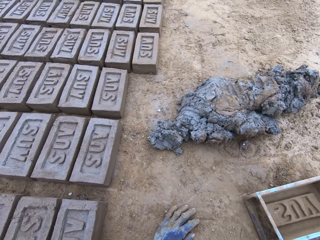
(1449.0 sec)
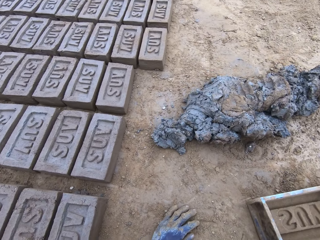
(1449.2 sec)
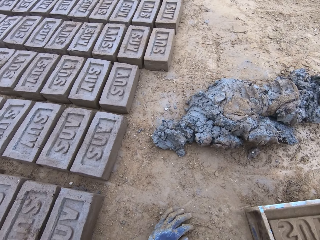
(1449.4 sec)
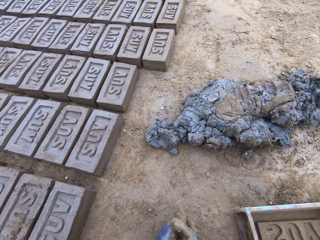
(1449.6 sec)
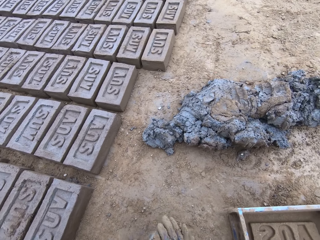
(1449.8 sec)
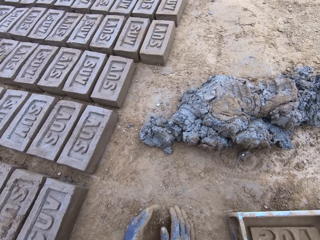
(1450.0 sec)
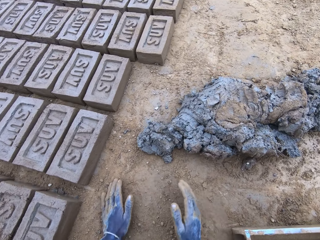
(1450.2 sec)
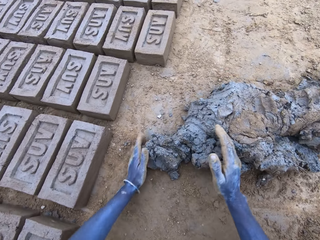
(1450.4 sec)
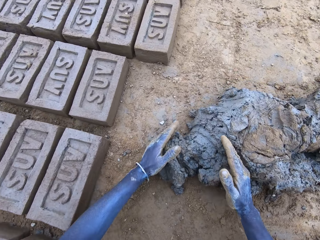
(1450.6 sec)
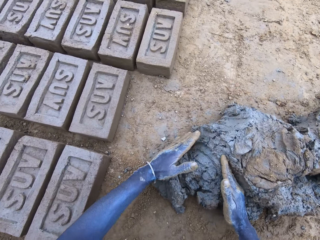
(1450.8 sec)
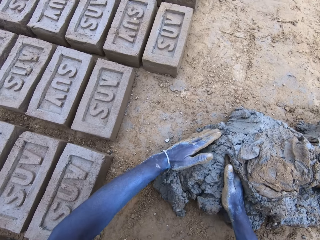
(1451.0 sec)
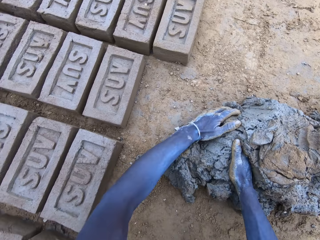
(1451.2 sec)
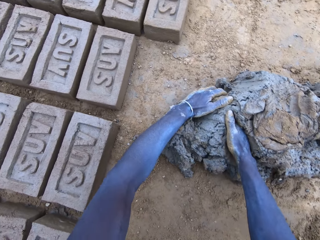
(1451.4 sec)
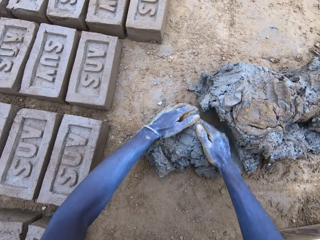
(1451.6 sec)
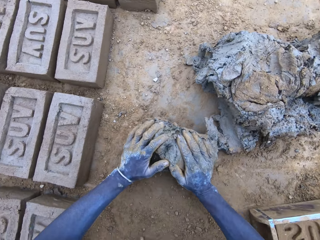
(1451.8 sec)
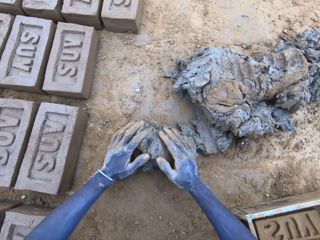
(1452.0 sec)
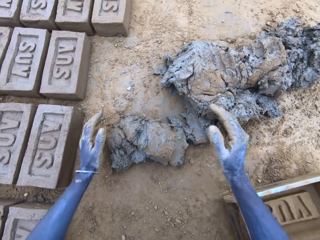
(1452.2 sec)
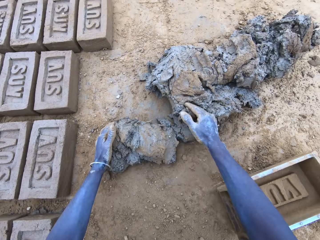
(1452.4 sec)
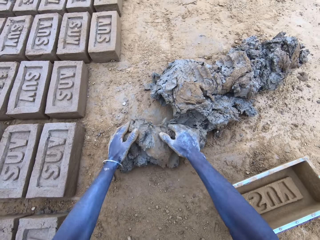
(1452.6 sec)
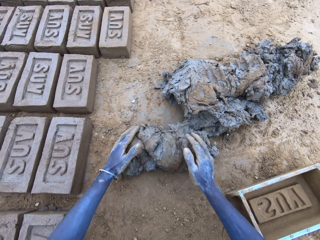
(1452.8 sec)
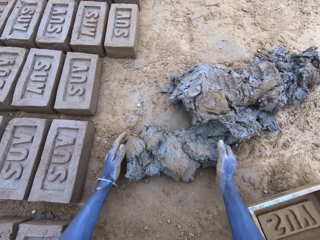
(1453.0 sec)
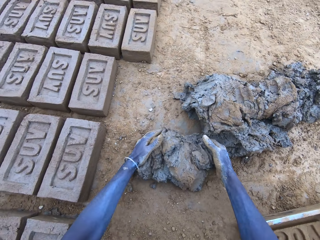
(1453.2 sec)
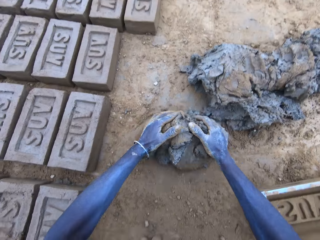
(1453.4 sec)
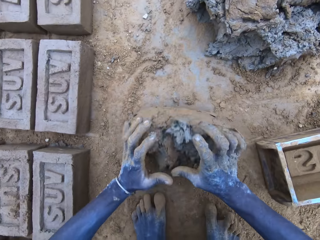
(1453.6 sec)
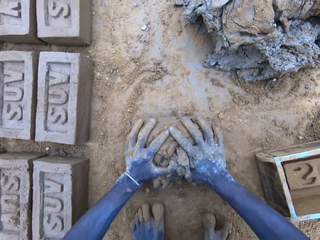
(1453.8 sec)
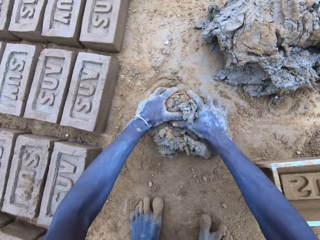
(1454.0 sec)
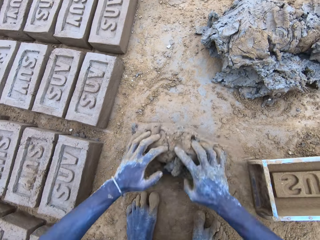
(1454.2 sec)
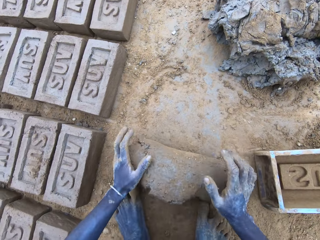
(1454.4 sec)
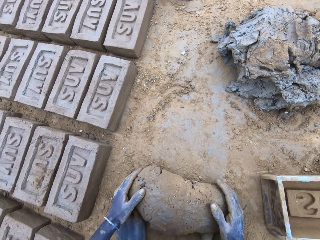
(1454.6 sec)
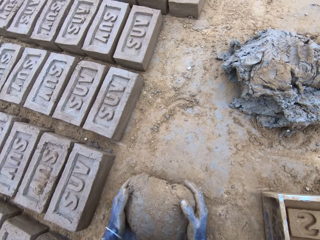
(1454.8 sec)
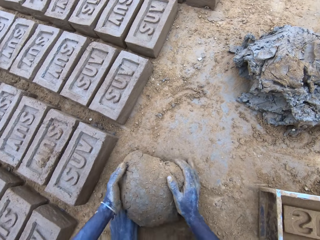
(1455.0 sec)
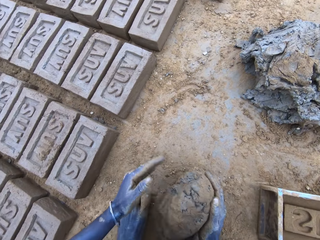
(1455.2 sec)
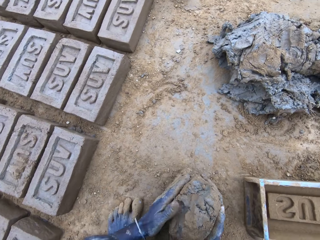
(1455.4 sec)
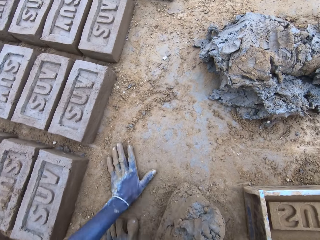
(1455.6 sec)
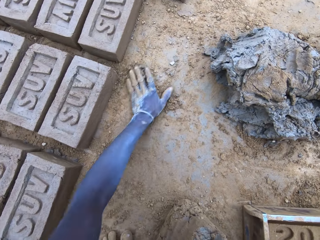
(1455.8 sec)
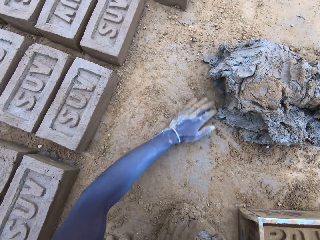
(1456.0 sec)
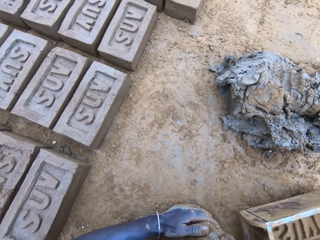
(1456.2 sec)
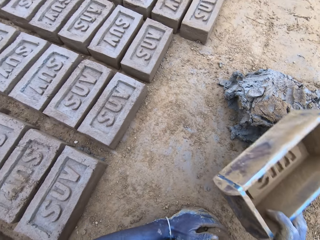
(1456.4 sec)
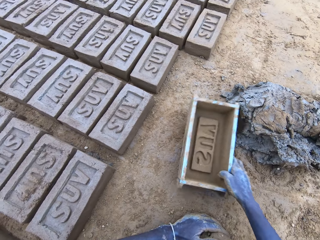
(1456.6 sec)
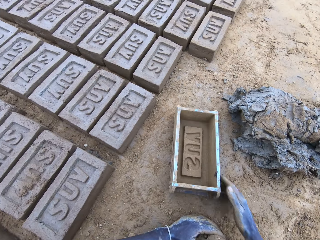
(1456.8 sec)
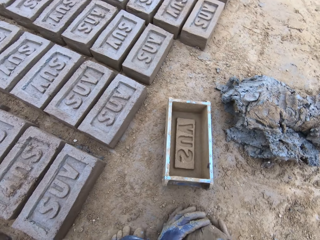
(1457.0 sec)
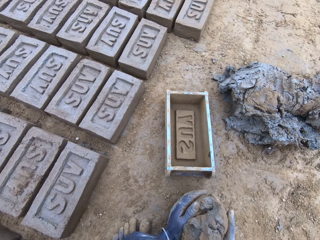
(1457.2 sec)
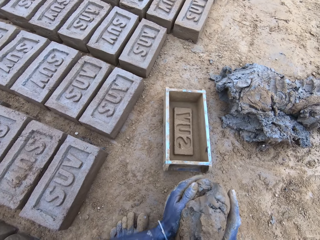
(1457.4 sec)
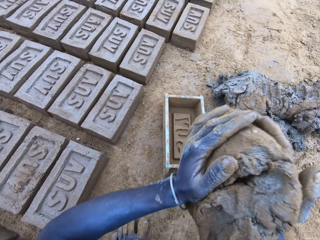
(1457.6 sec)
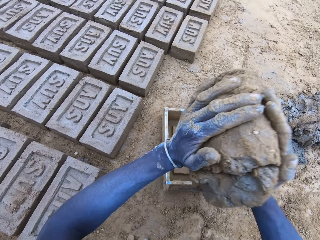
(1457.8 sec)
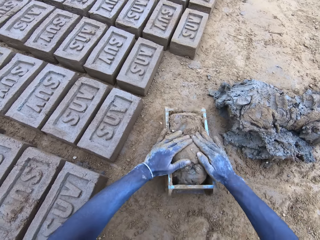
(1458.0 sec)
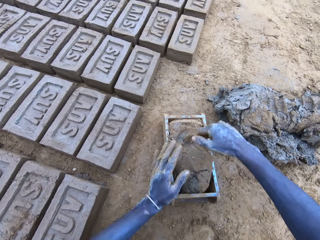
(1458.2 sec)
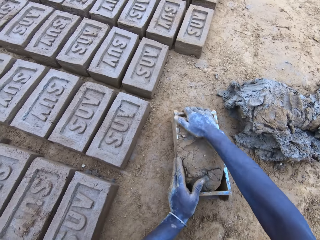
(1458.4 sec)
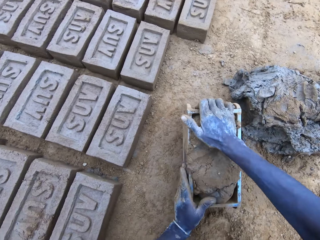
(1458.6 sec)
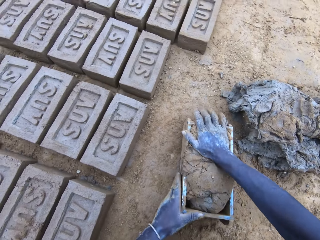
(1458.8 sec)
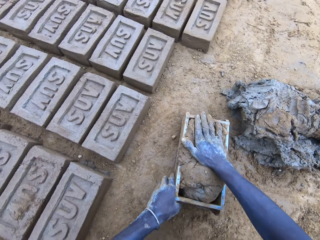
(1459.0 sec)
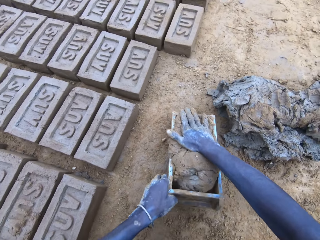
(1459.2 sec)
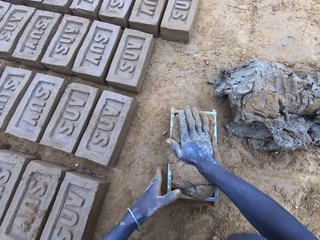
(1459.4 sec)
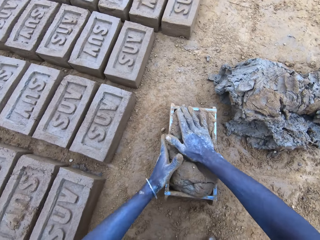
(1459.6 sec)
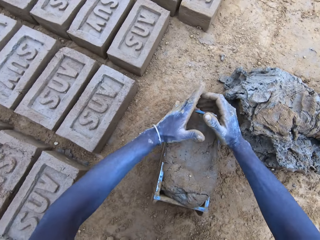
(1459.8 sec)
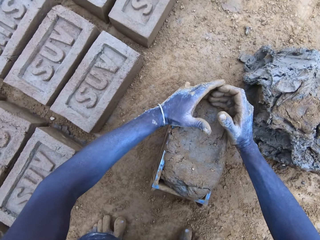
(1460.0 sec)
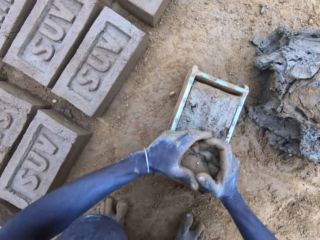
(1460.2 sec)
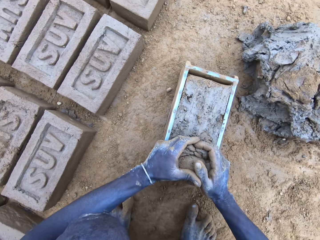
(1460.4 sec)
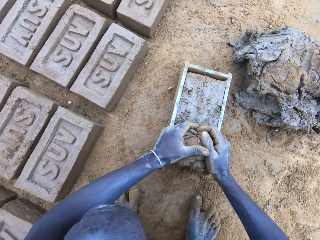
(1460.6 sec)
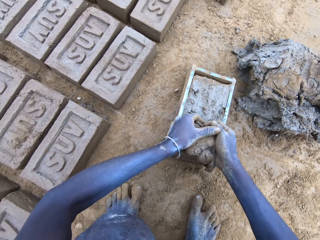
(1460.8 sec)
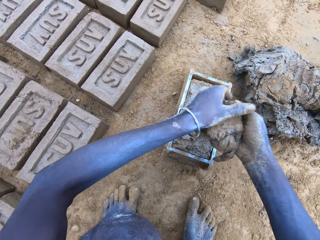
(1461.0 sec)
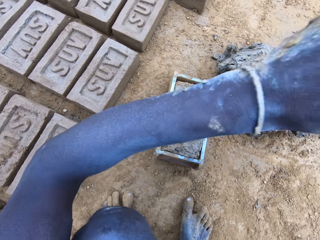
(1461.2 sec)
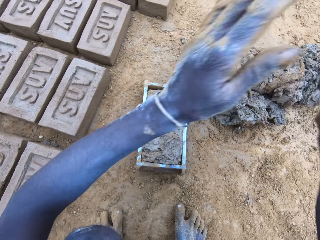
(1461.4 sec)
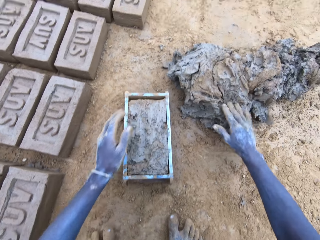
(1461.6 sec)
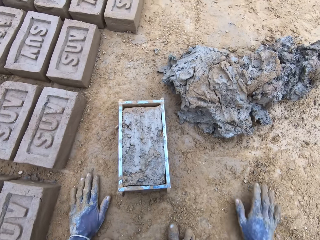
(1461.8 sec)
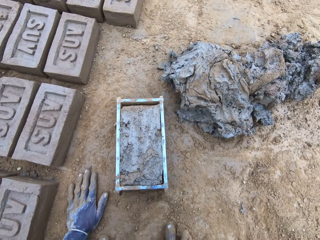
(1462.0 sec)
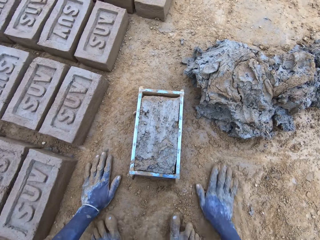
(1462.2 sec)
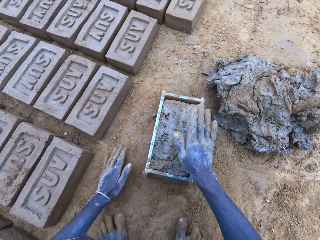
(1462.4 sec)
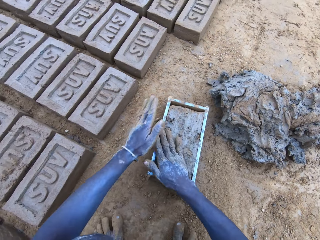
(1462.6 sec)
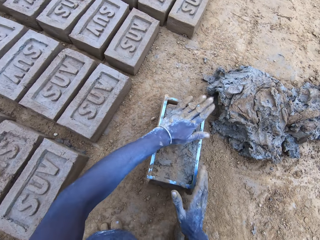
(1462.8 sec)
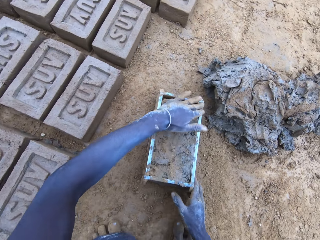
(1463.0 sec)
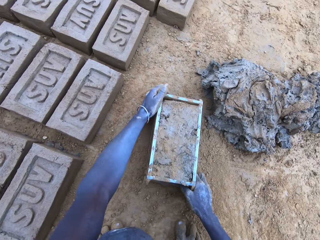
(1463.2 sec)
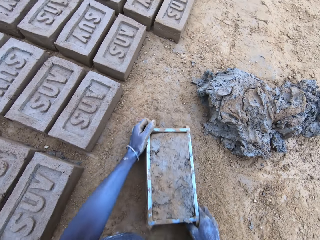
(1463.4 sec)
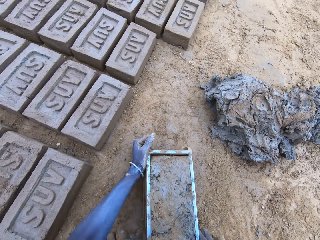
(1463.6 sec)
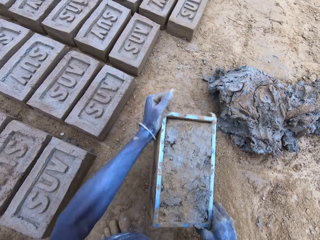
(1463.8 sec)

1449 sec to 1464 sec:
The camera wearer puts the brick mould on the ground. They scoop clay or mud using hands. They roll the clay on the ground. They put the mud in the brick mould. They scoop the excess mud on the brick mould. They throw the mud on the pile of mud.

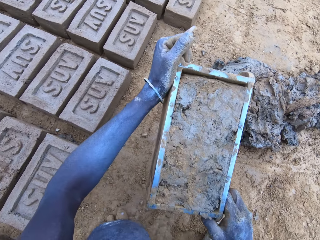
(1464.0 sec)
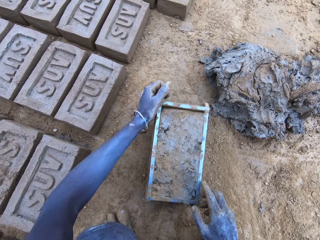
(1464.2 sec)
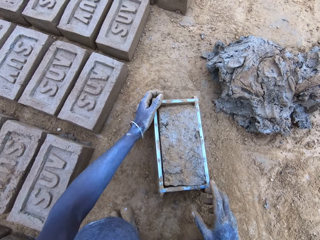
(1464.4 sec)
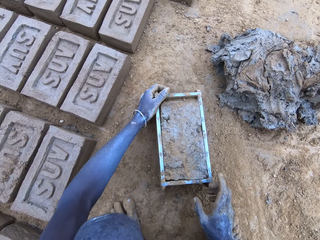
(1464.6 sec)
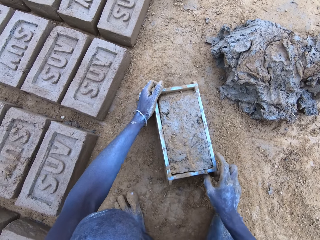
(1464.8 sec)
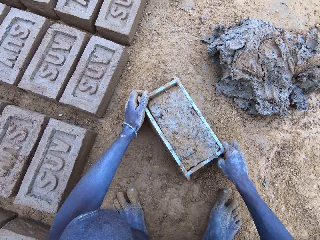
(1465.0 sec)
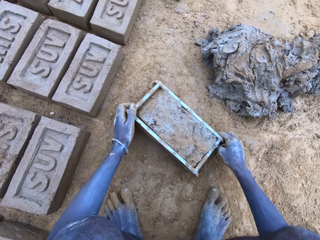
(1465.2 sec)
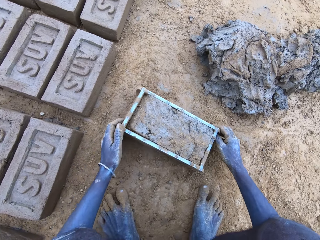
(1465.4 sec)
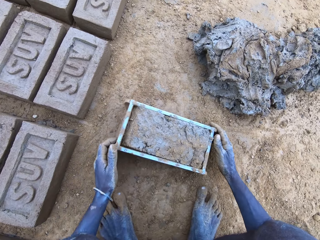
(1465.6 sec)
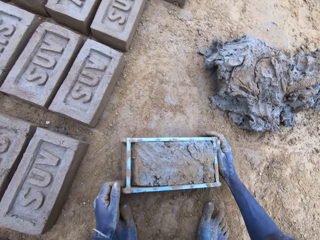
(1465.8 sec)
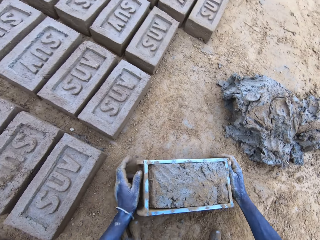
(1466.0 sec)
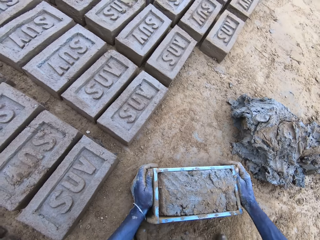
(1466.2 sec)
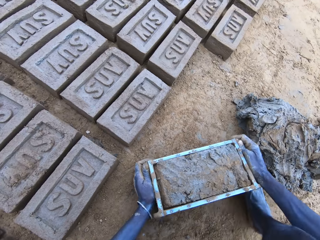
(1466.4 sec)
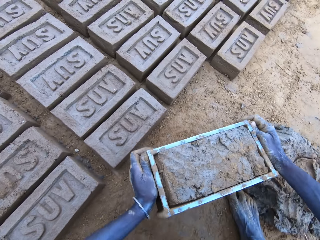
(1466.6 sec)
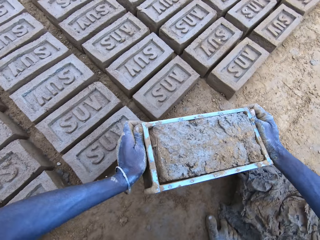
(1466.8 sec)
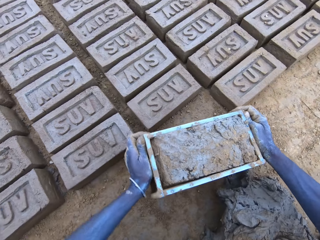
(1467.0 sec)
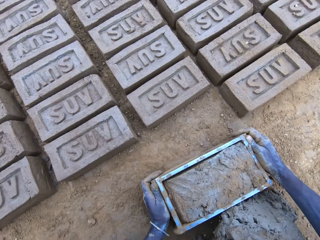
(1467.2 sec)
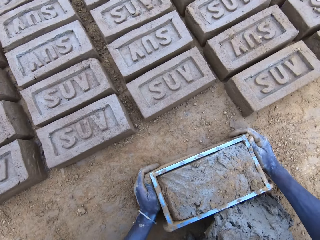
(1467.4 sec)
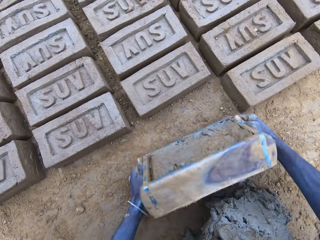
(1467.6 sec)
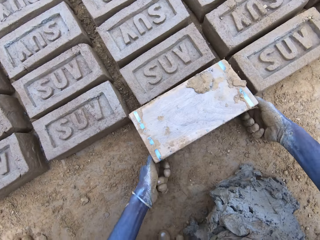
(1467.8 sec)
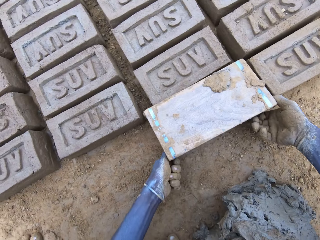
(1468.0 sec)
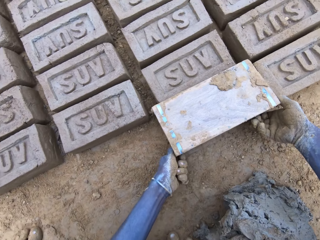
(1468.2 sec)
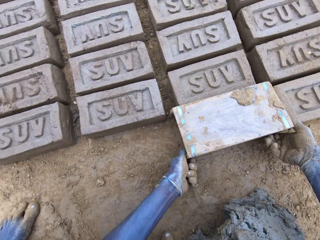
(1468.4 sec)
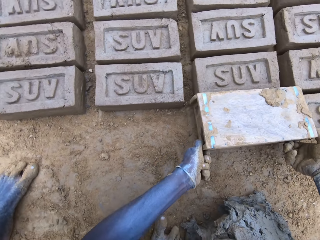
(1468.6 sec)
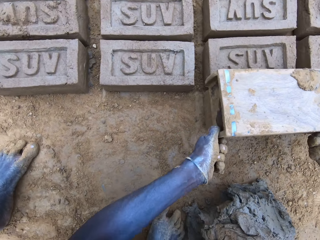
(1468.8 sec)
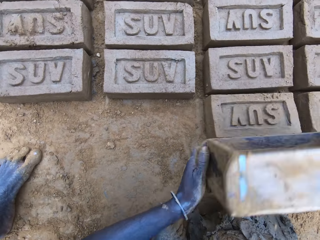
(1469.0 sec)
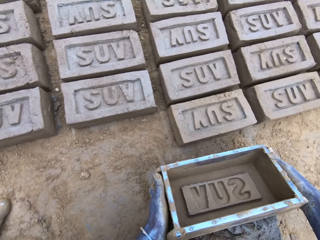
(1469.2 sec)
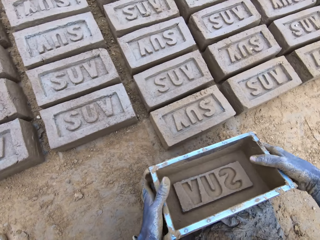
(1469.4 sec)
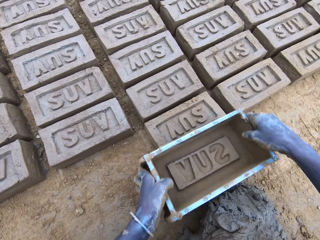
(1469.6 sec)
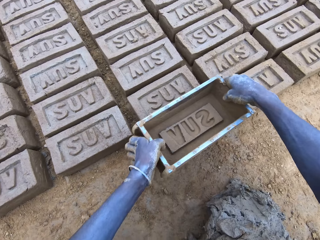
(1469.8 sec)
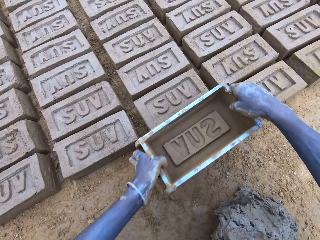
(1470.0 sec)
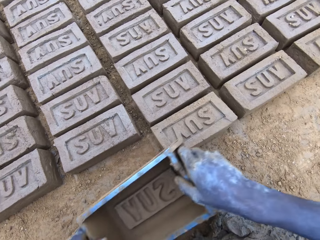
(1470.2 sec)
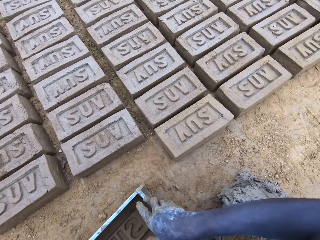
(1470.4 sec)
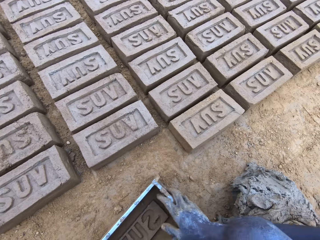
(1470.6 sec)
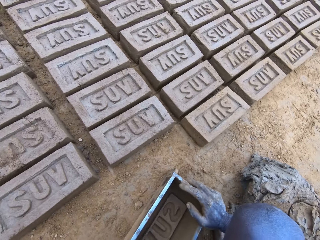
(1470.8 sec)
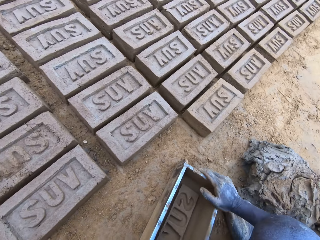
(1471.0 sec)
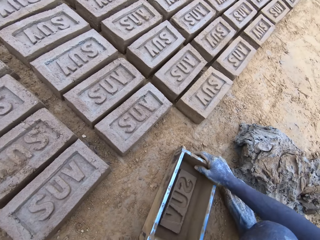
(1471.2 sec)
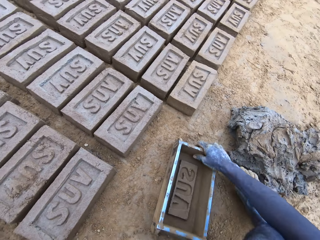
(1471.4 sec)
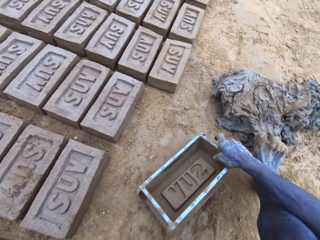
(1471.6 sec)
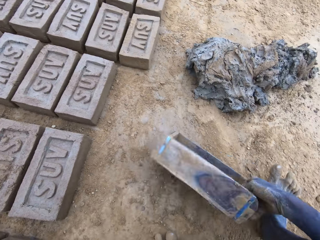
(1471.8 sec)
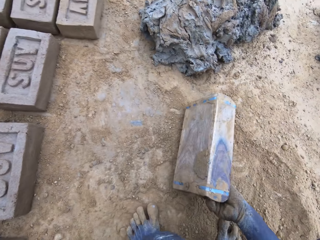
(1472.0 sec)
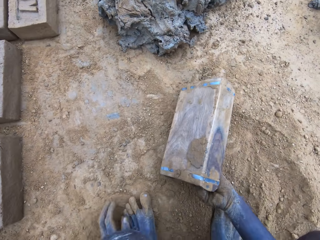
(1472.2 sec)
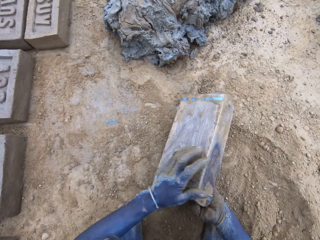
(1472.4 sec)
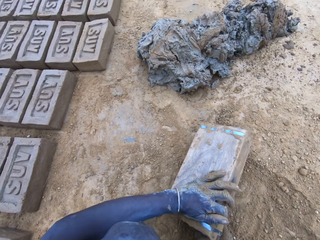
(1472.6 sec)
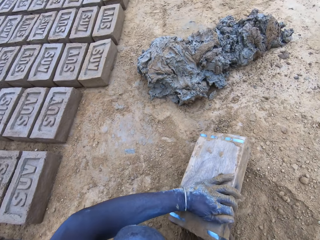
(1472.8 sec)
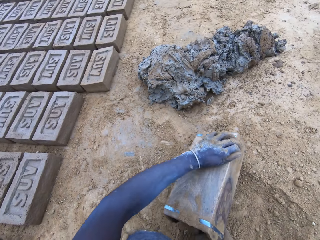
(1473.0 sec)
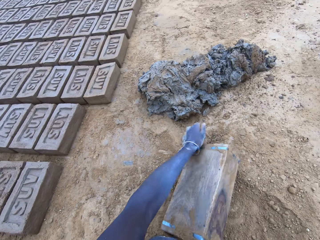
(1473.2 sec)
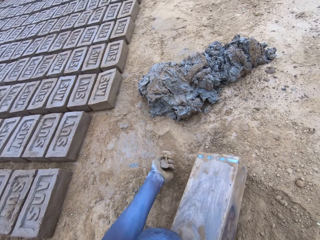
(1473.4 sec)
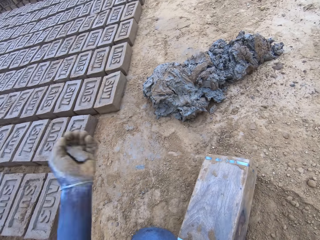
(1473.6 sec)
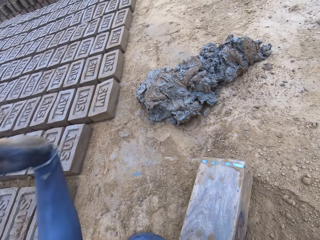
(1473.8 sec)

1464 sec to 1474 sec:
The camera wearer lifts the brick mould. They pour the mud in the brick mould on the ground. They lift the brick mould.
